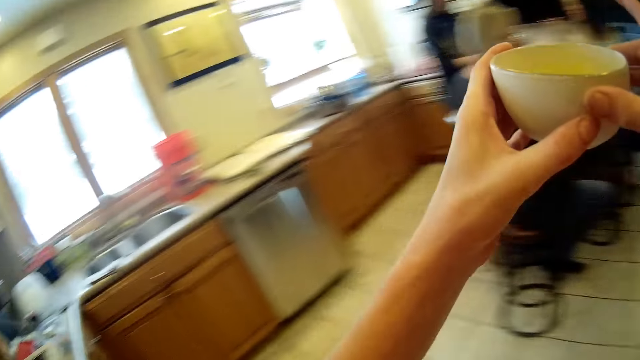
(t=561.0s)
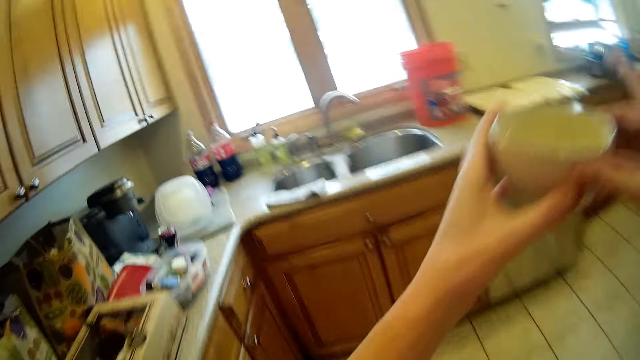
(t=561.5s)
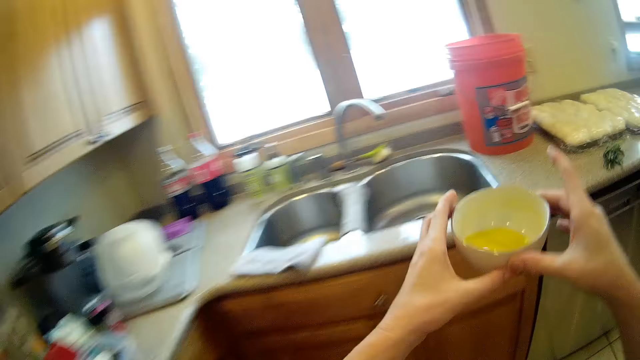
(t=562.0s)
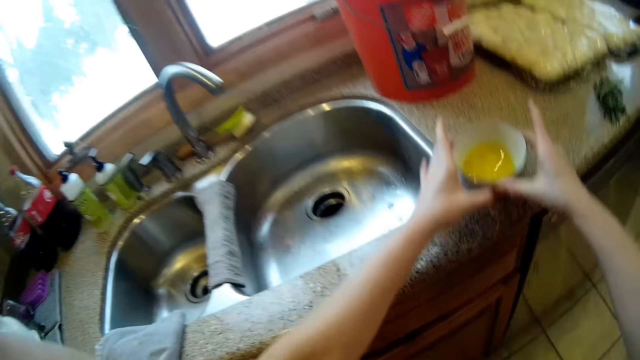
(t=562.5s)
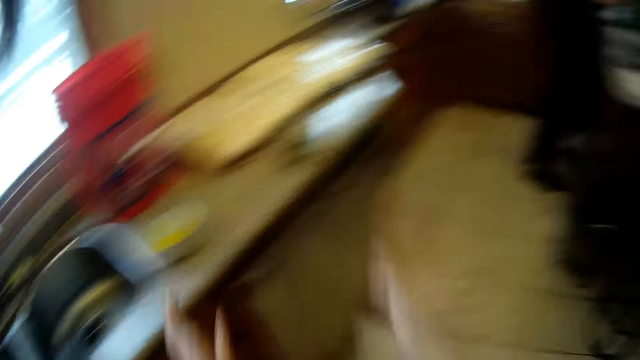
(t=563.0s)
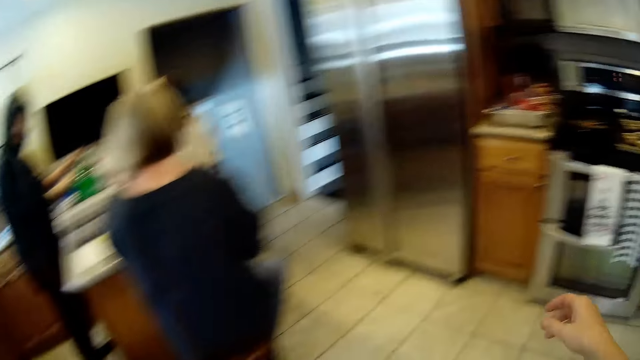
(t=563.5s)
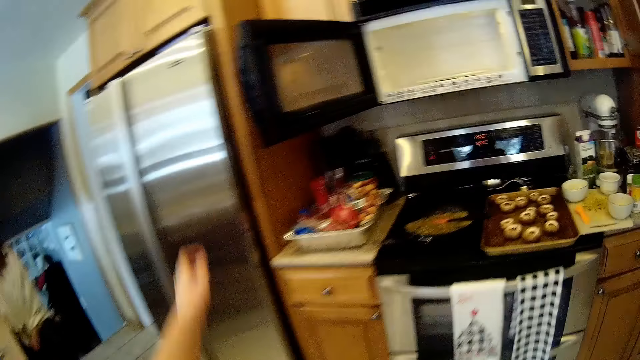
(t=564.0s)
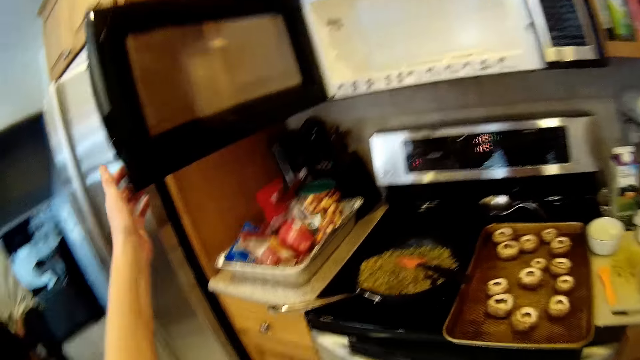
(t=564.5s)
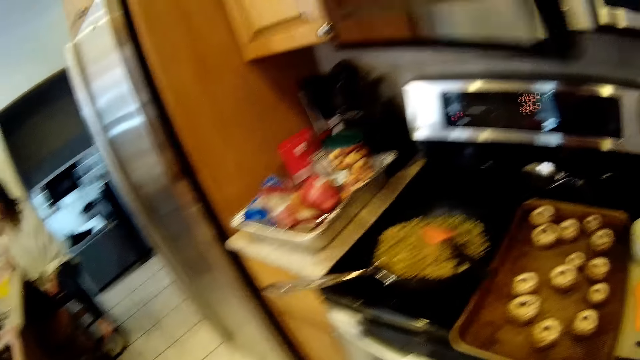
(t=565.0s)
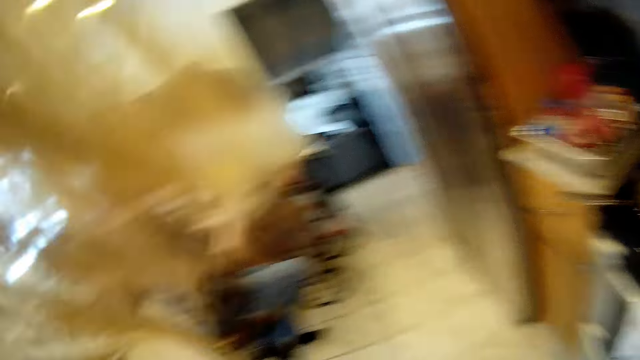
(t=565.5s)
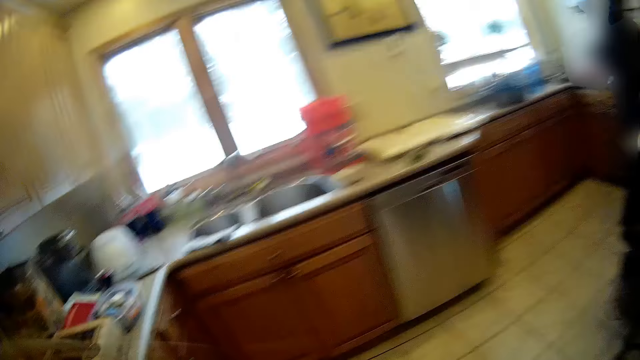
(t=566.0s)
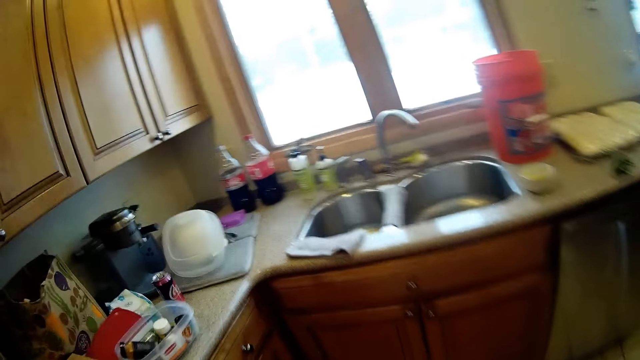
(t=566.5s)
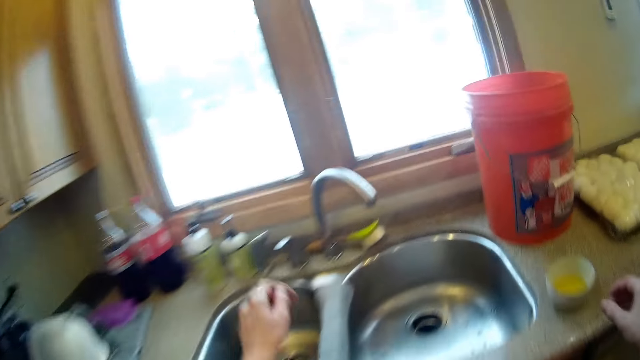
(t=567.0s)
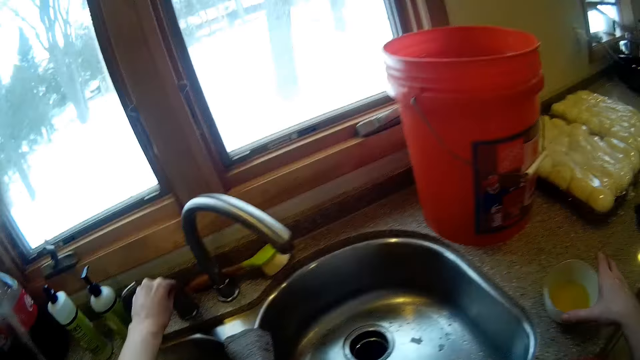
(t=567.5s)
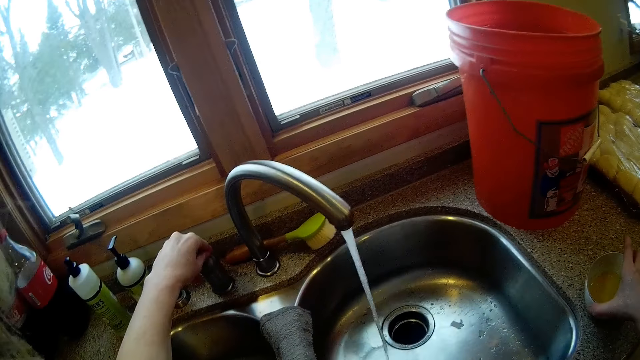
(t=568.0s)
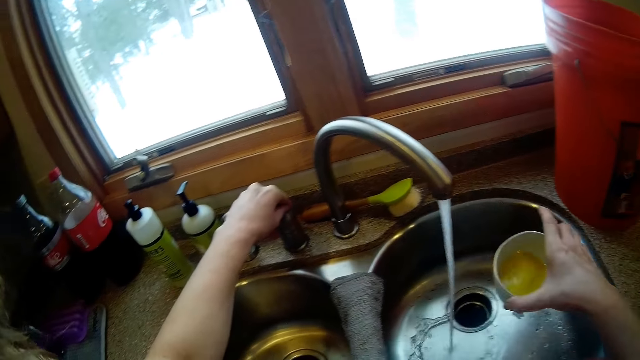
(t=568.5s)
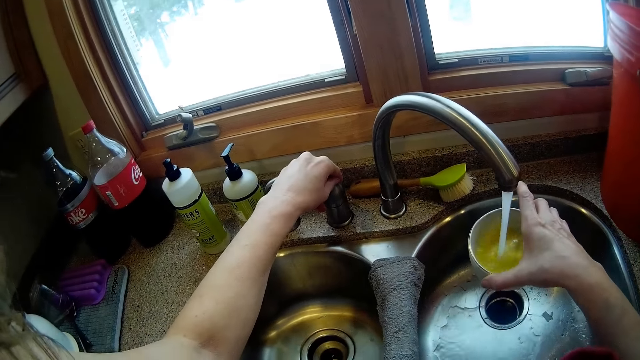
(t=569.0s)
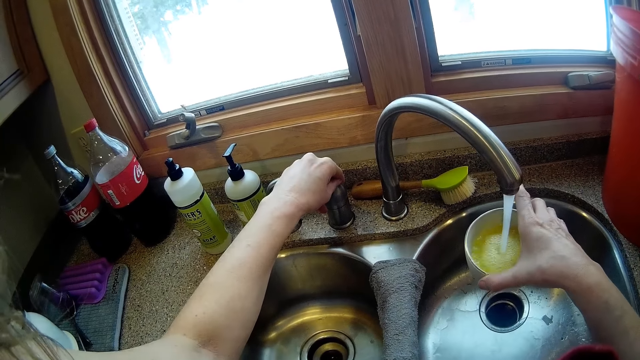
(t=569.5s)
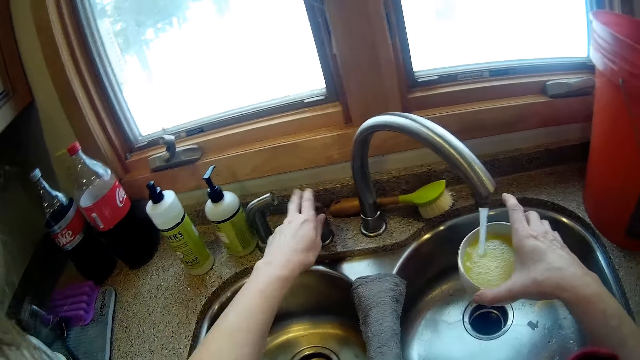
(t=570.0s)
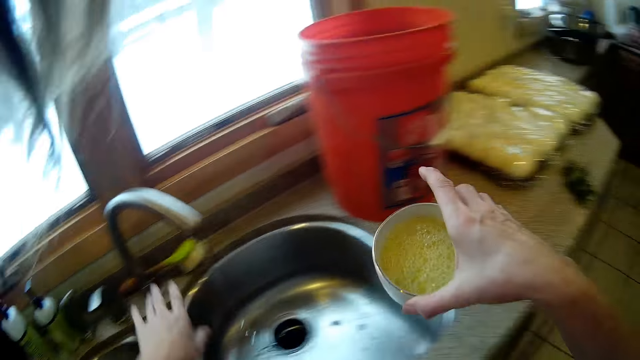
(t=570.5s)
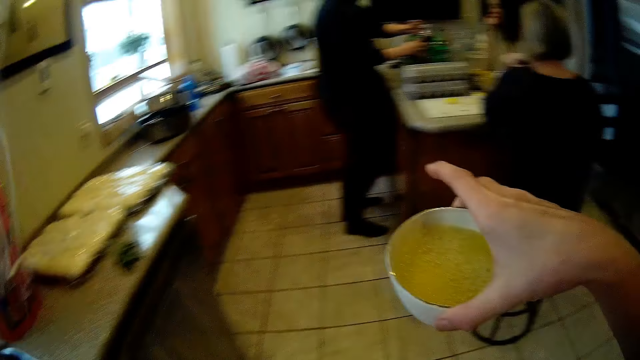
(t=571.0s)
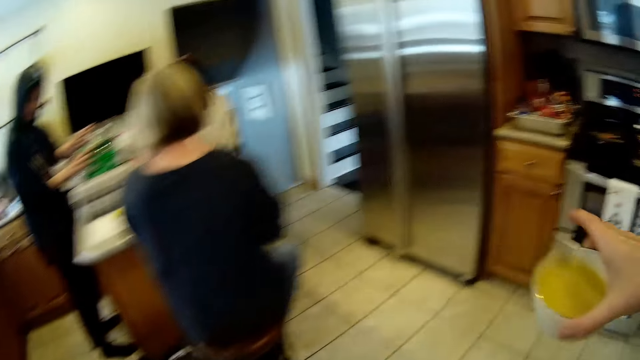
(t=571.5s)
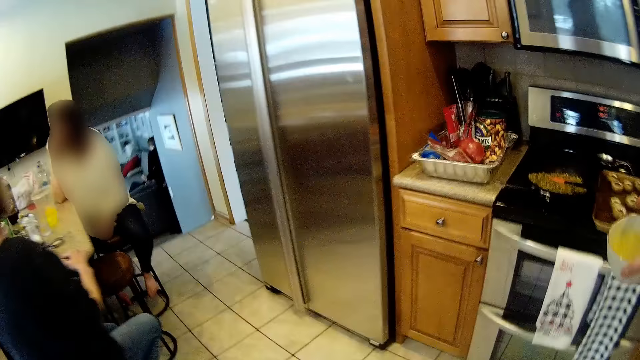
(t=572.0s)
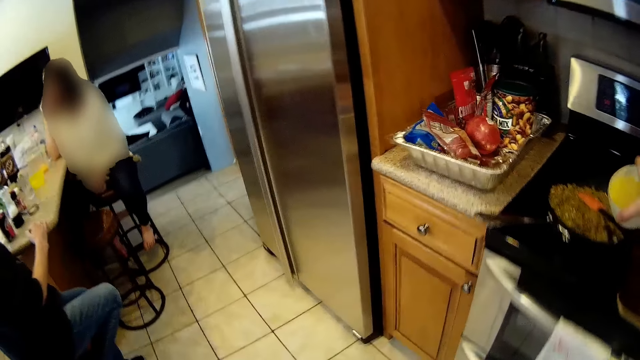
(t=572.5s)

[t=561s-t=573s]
The camera wearer walks towards the sink. She carries the bowl or cup. She drops the cup on the kitchen slab. She walks back to the microwave. She closes the microwave with her left hand. She walks towards the sink. She opens the tap with her left hand. She picks up the bowl on the counter. She puts the cup under the tap with her right hand. She pours the water in the bowl. She closes the tap with her left hand. She walks back to the gas cooker.

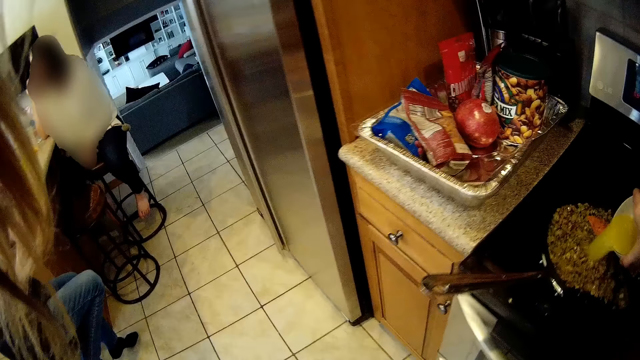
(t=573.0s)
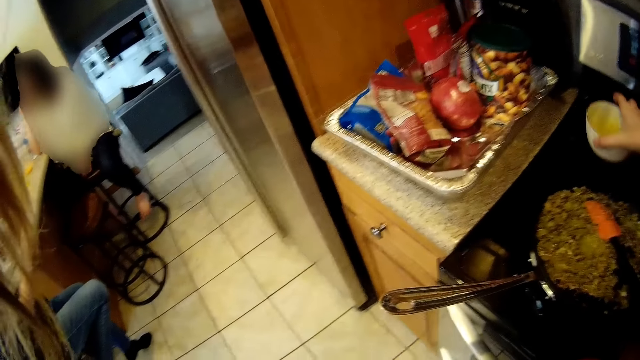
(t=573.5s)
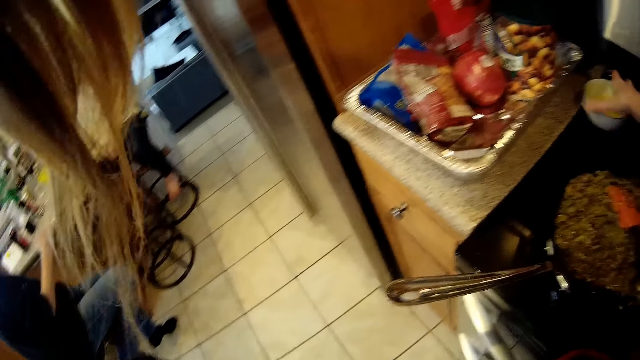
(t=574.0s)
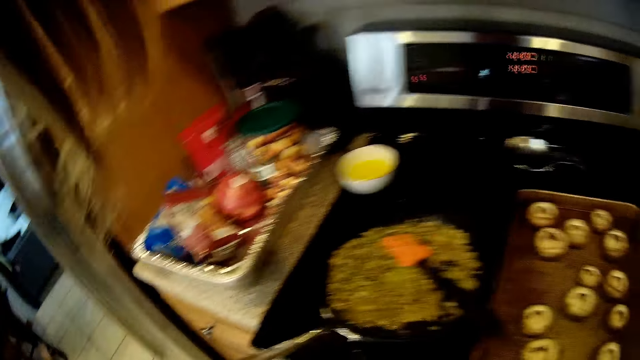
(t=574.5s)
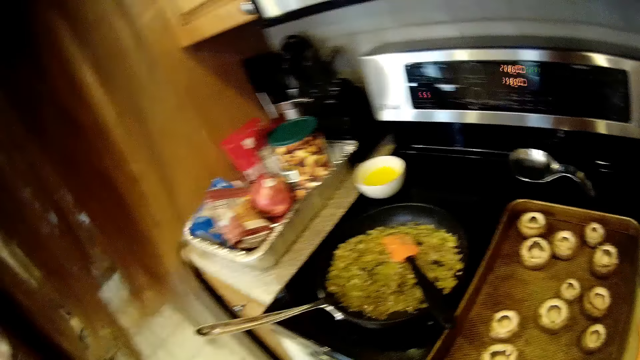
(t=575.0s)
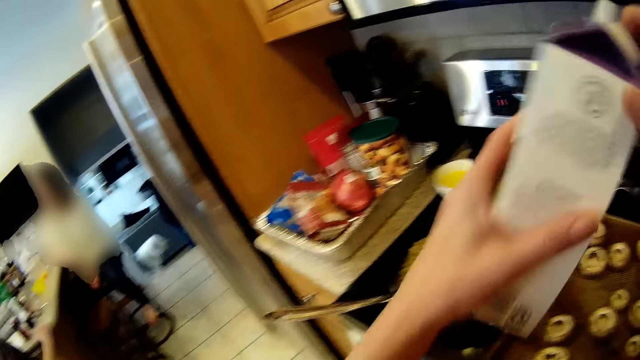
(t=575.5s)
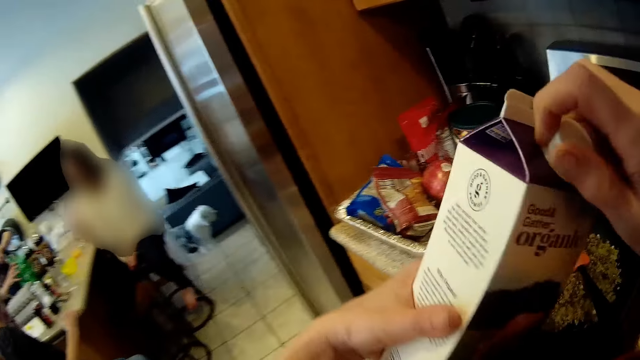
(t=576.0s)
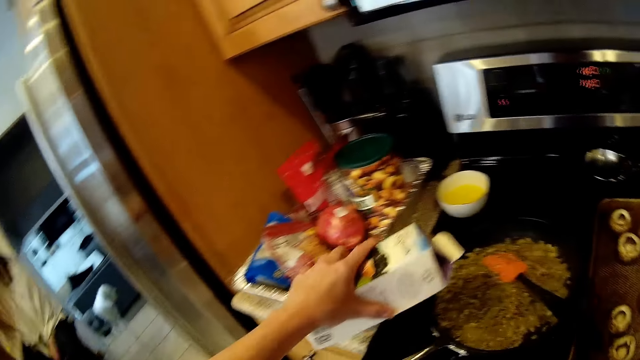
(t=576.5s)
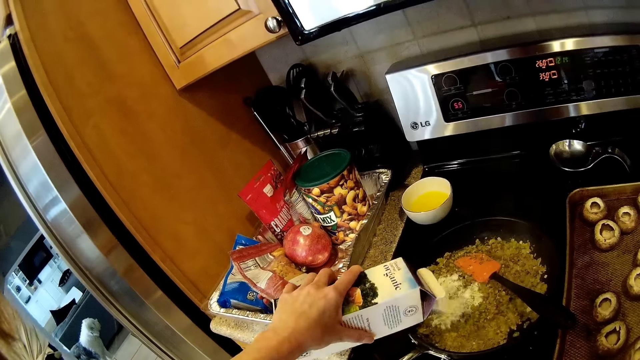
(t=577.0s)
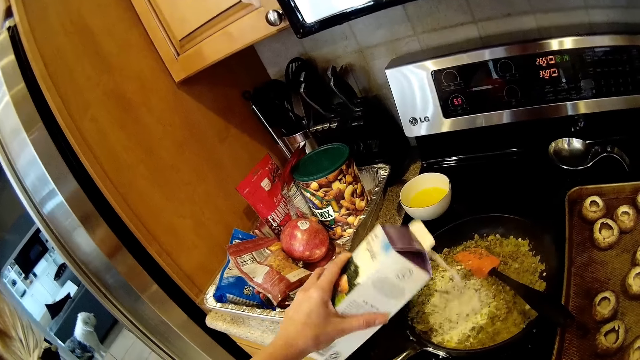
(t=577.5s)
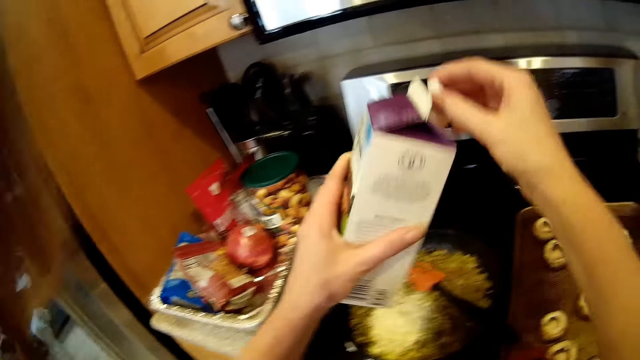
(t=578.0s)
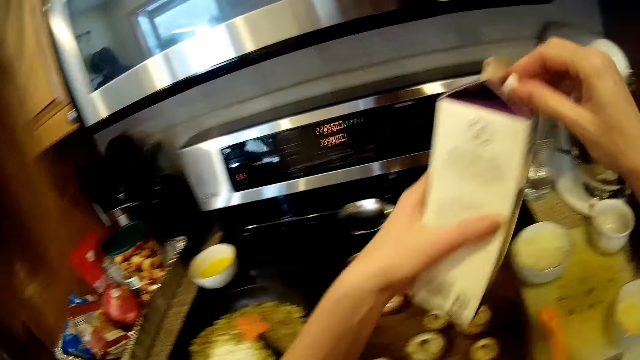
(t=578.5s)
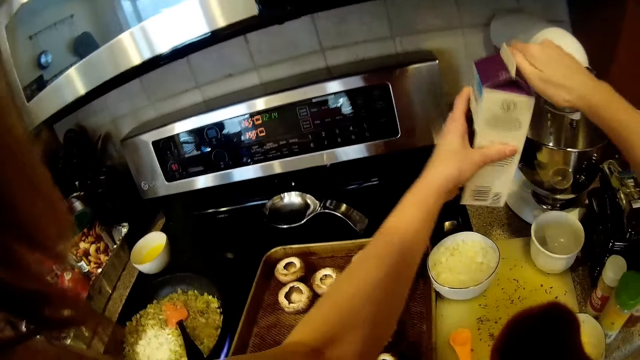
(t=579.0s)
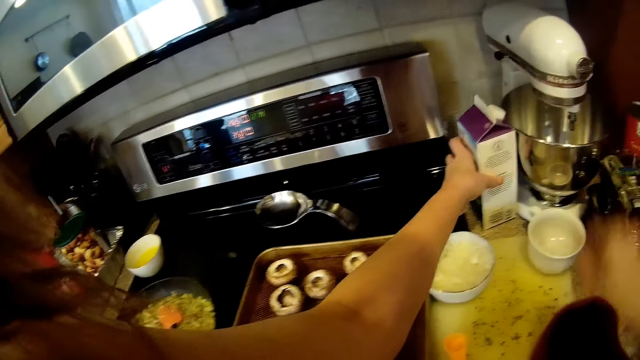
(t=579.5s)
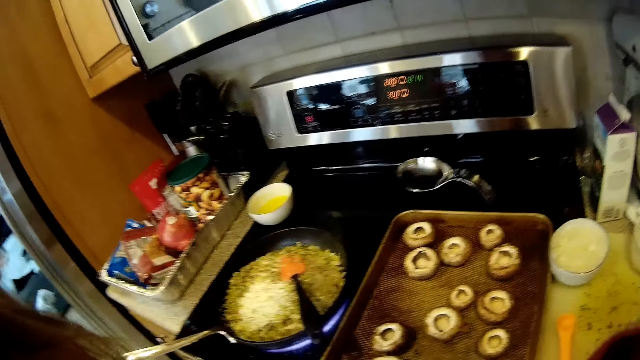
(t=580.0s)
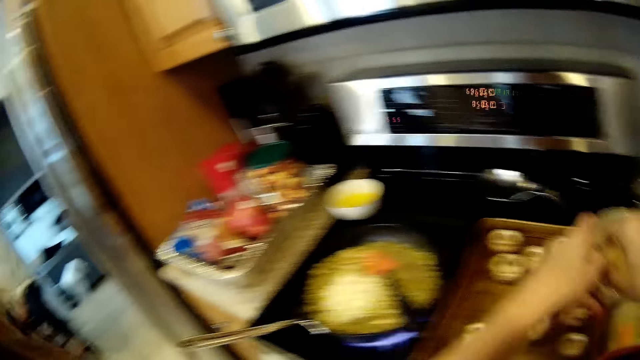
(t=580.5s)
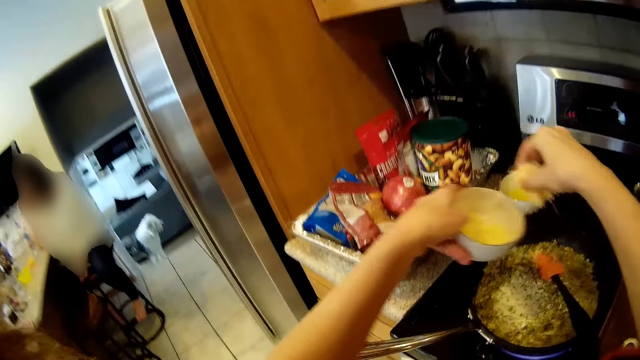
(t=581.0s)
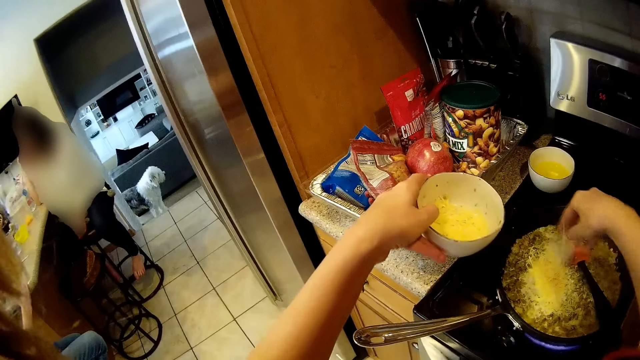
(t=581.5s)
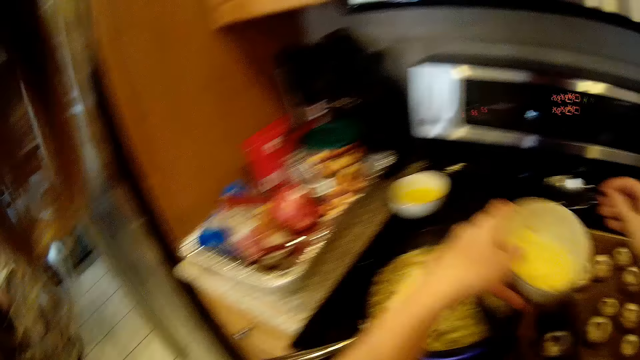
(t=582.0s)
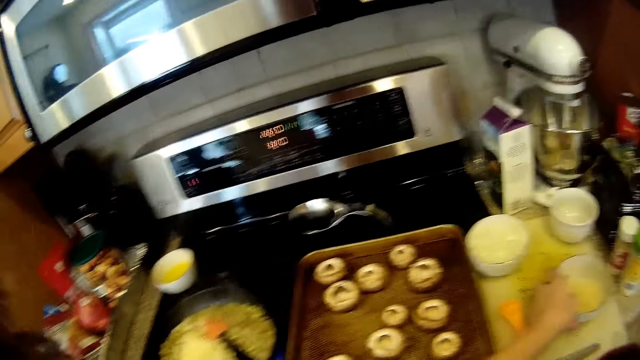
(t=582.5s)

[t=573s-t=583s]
The camera wearer pours the liquids into the frypan. They drop the cup on the gas cooker. They open the juice. A man opens a drink with his right hand. The camera wearer picks up the box. They pour the liquid from the box into the pan. They close the milk bottle. They drop the pack of milk on the kitchen slab. They put the cheese or spice into the food from a plate.
